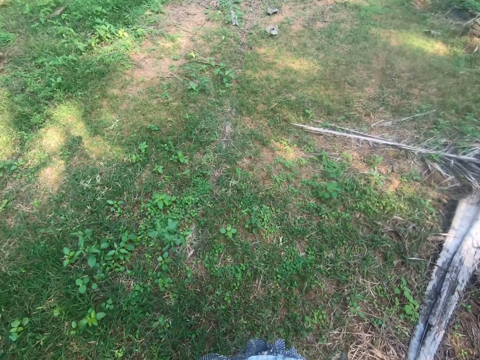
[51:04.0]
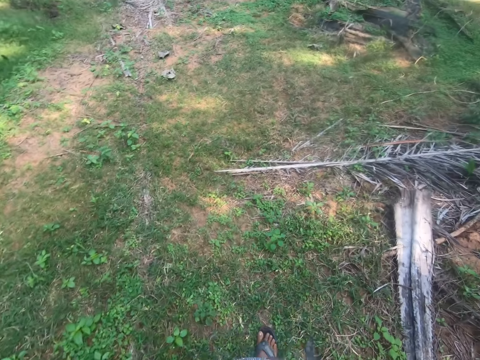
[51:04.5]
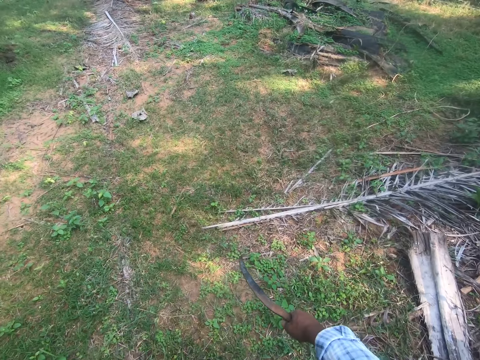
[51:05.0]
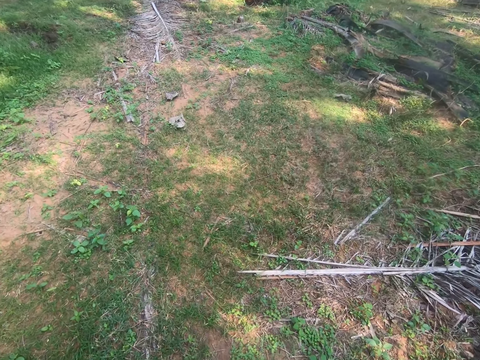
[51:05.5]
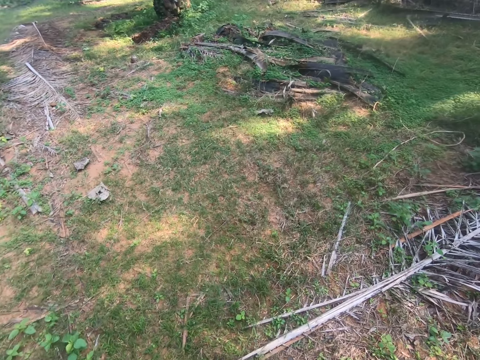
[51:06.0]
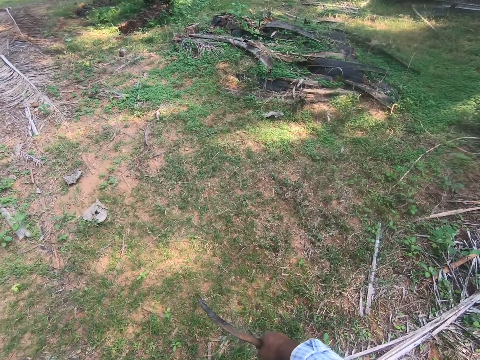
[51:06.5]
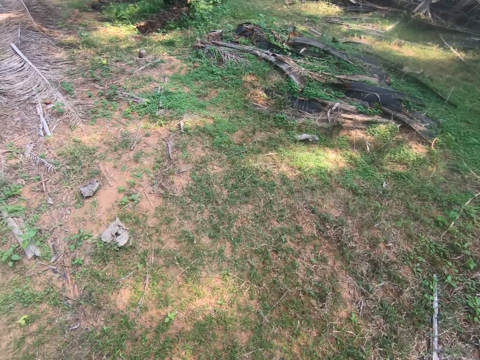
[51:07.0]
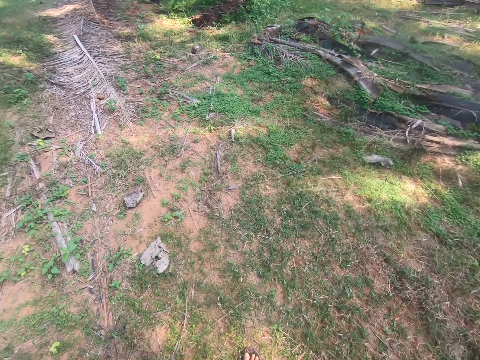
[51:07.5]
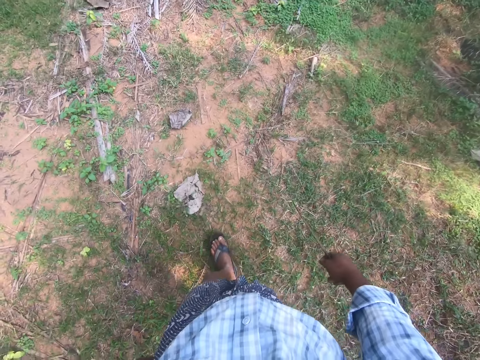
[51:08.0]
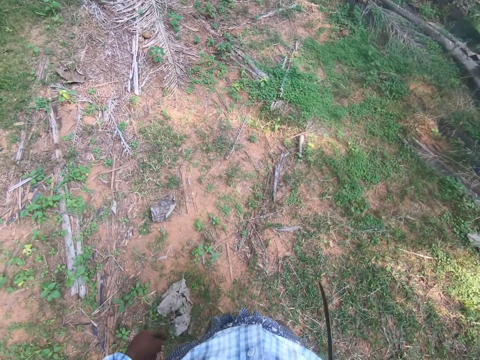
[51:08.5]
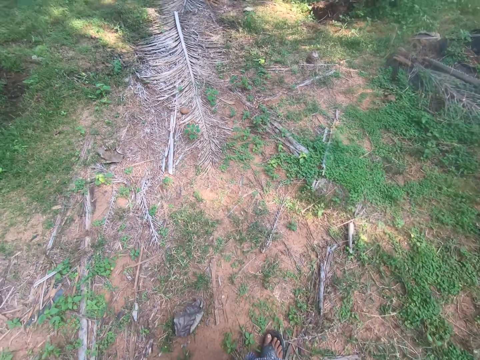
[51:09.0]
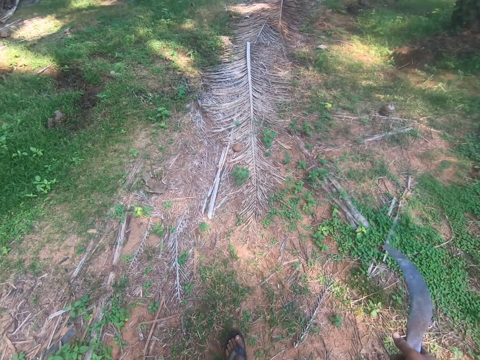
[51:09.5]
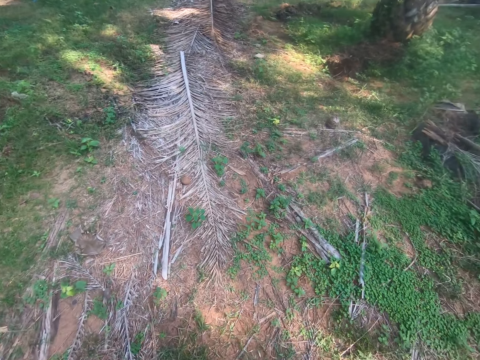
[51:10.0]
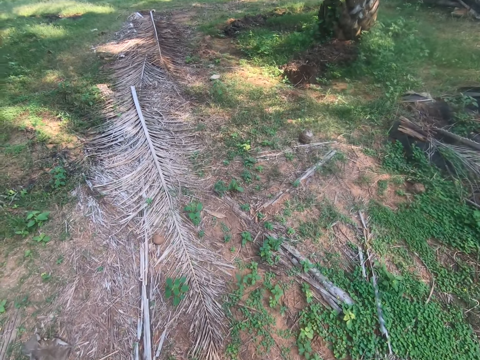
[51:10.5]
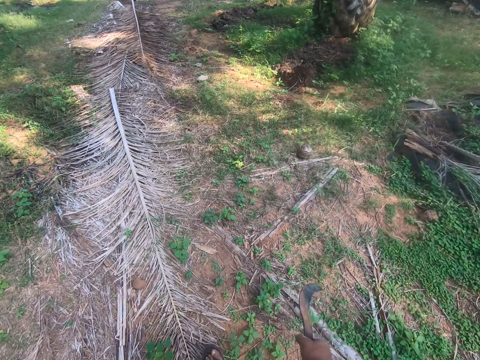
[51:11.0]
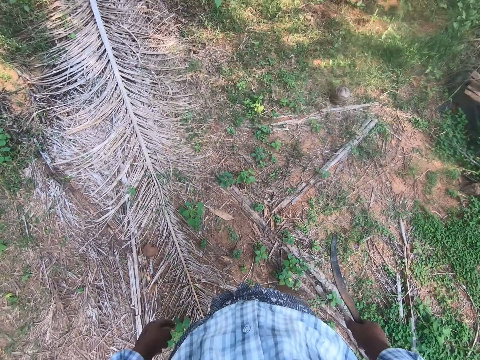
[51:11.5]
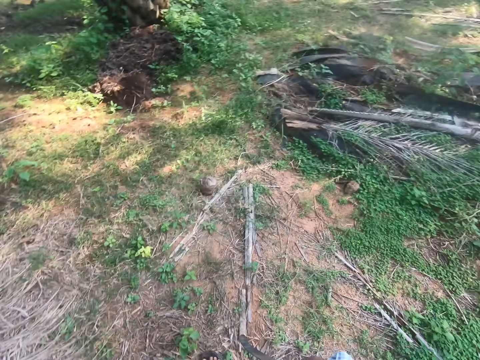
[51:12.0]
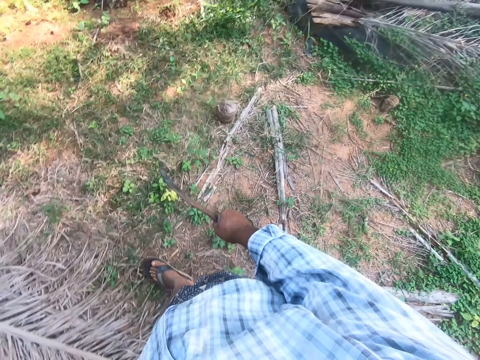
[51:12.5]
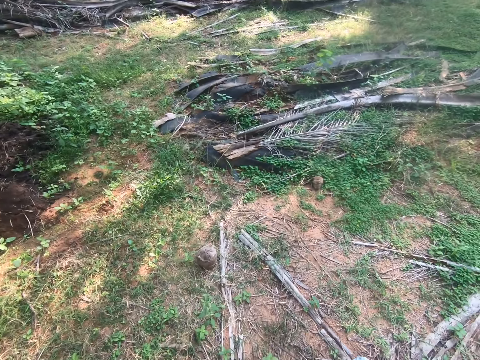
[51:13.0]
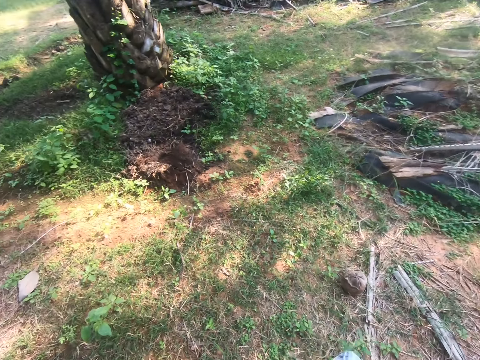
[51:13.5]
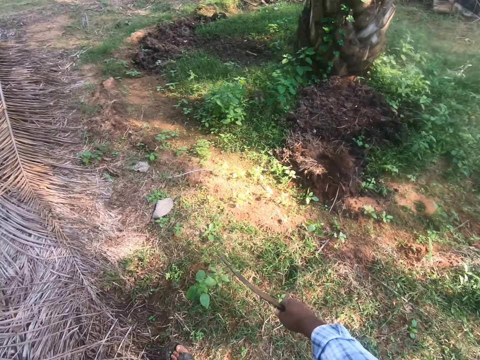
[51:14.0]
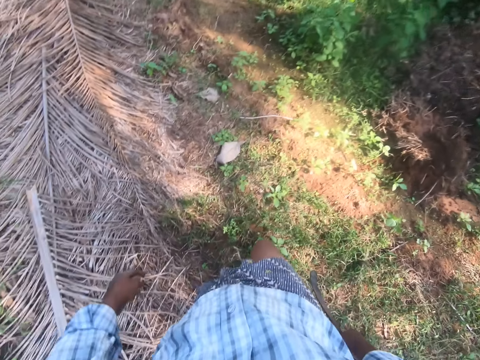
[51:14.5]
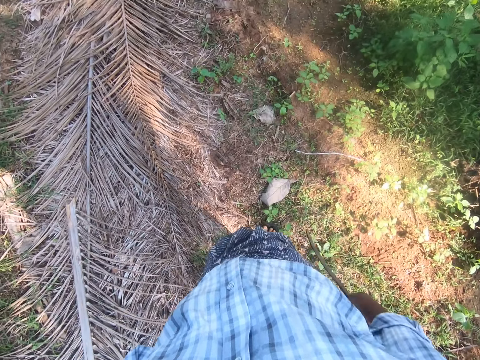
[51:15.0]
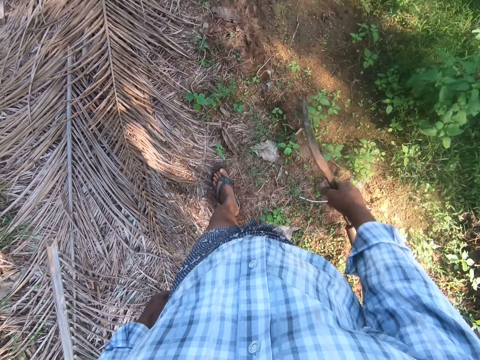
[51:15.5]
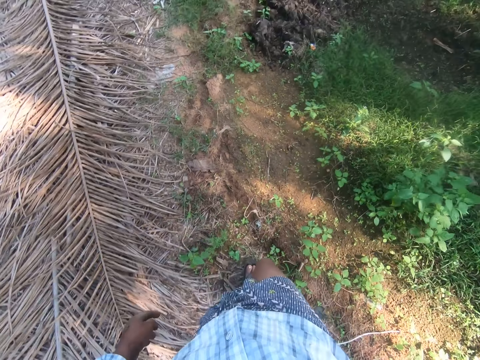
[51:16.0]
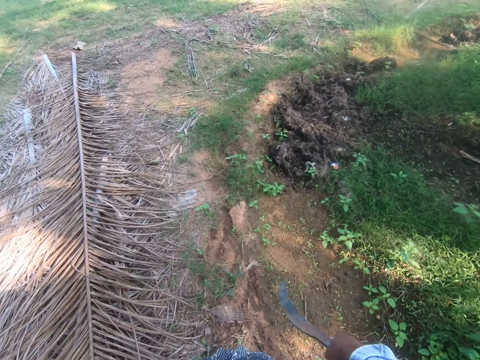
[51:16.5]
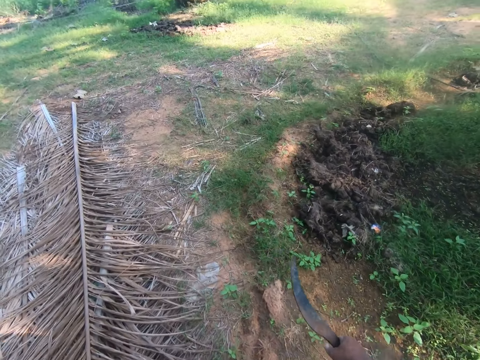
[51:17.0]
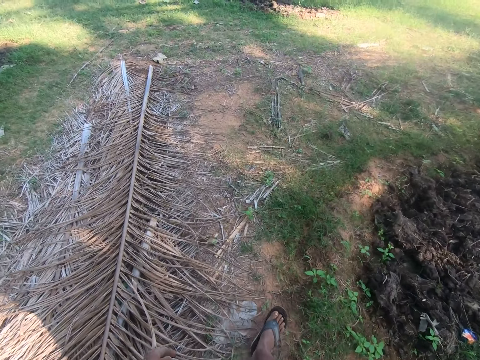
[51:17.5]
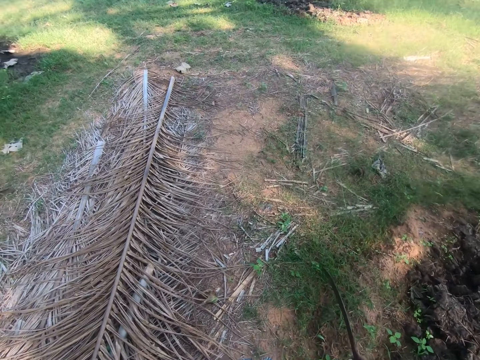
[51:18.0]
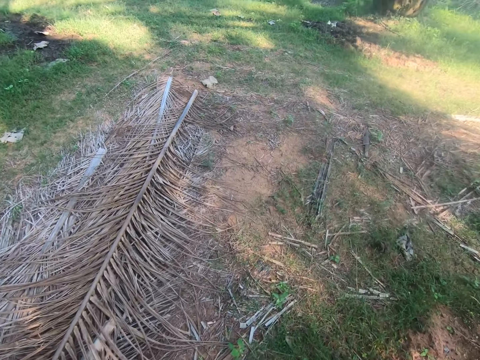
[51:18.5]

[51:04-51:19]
The camera wearer looks around. They walk around.

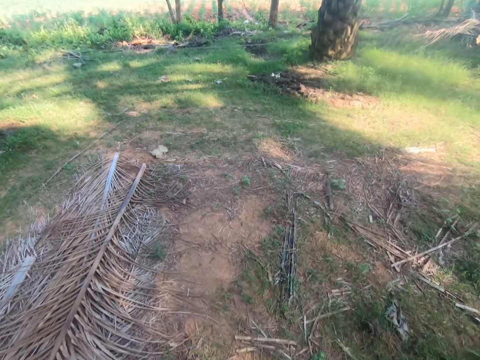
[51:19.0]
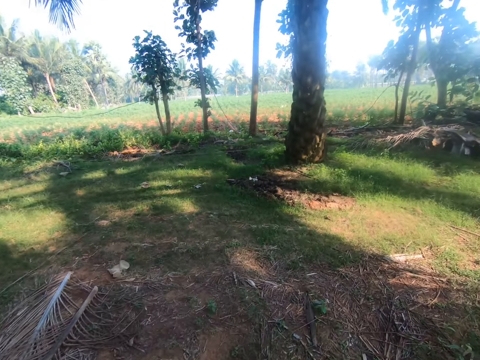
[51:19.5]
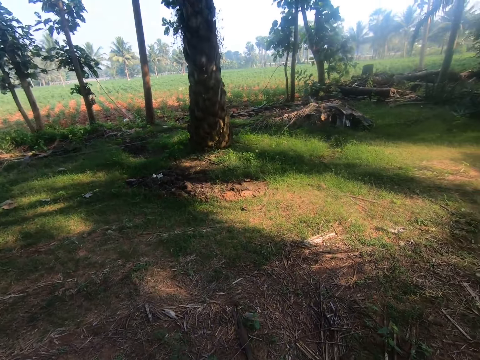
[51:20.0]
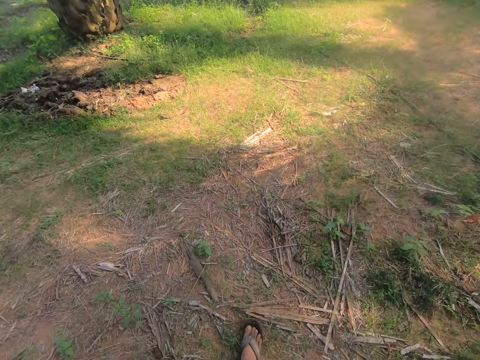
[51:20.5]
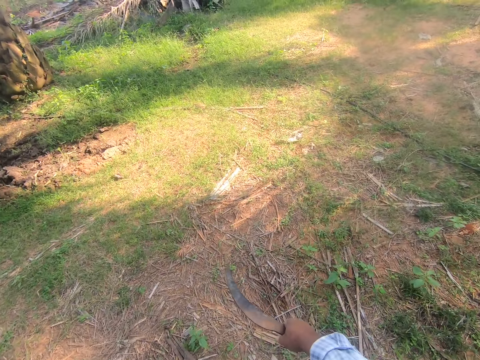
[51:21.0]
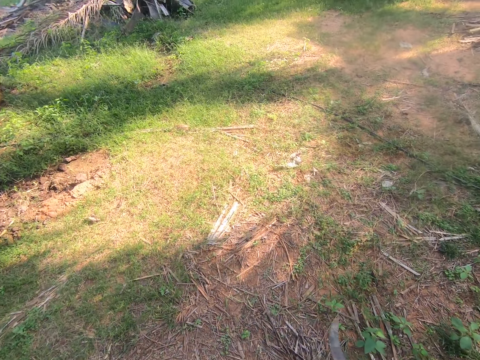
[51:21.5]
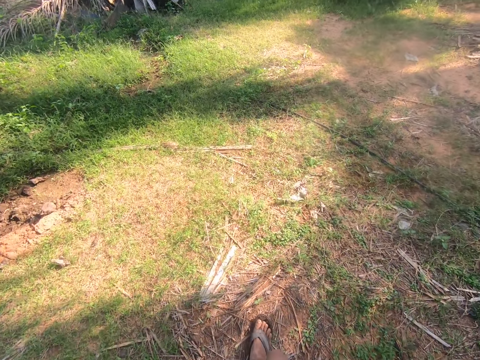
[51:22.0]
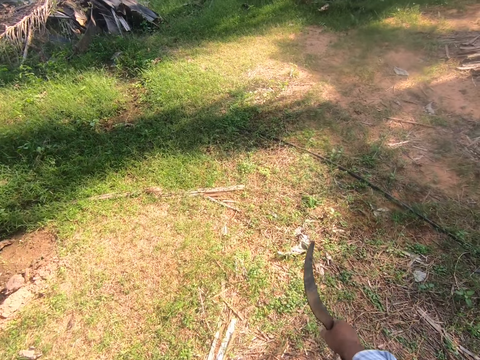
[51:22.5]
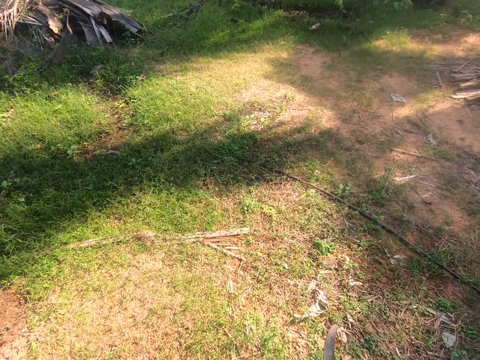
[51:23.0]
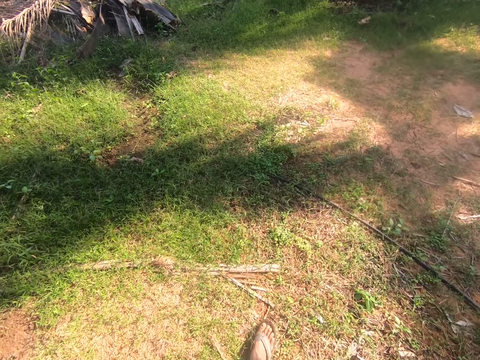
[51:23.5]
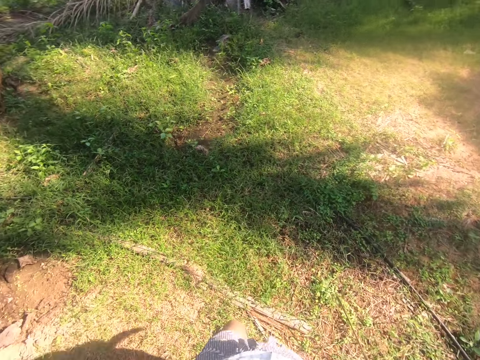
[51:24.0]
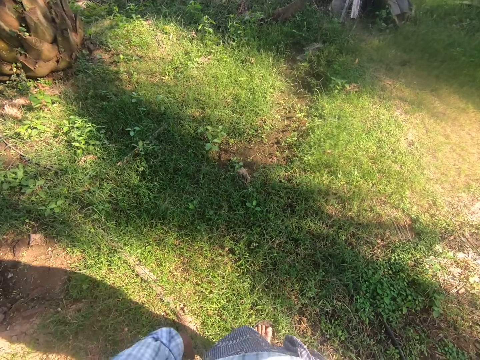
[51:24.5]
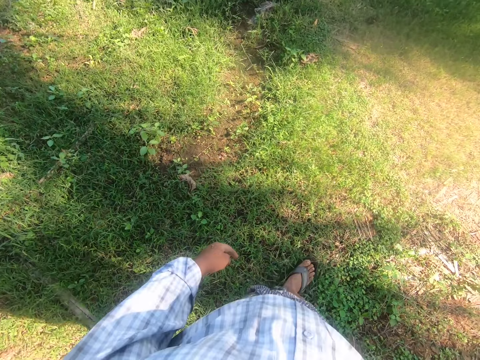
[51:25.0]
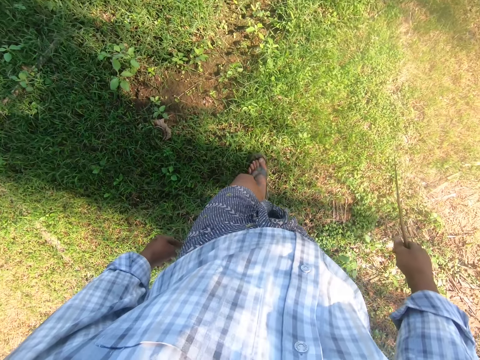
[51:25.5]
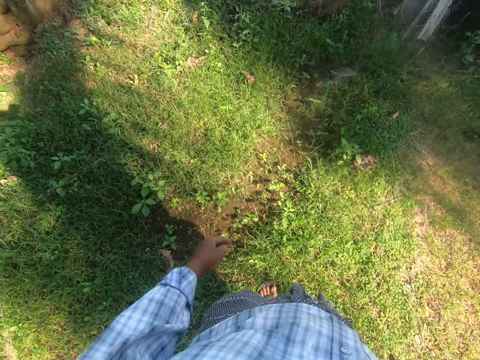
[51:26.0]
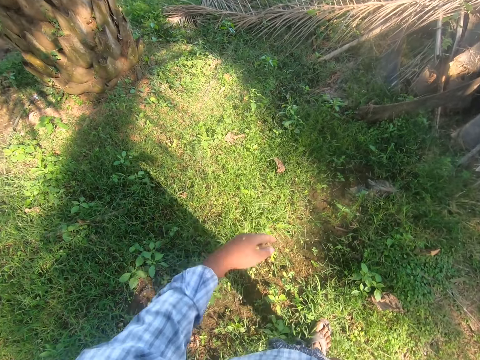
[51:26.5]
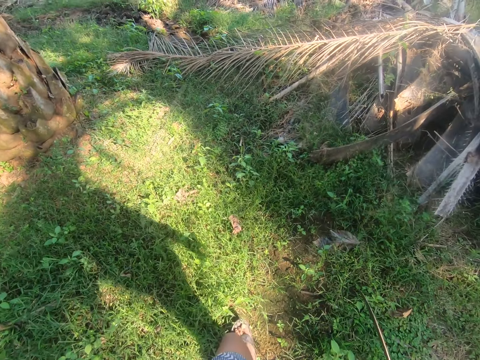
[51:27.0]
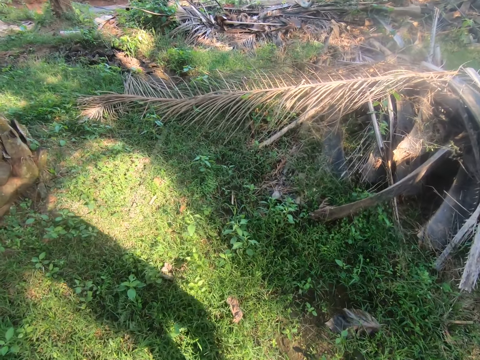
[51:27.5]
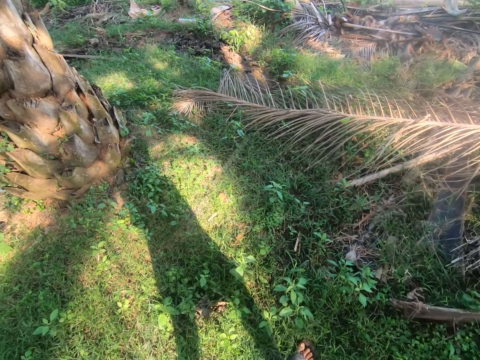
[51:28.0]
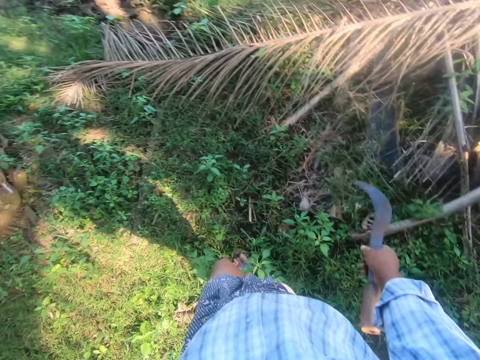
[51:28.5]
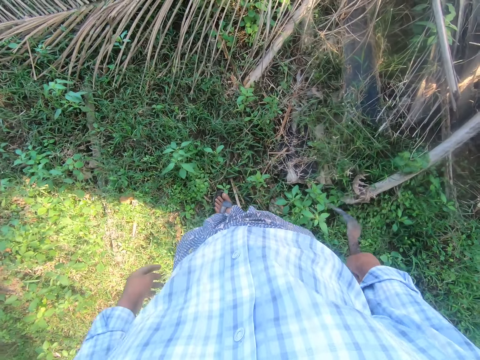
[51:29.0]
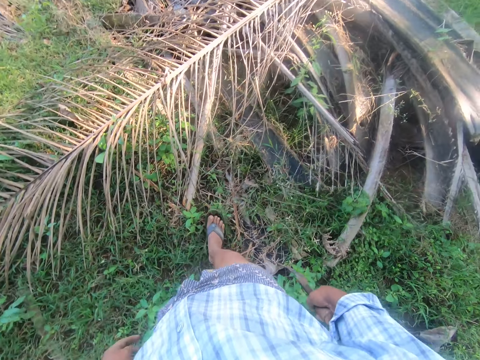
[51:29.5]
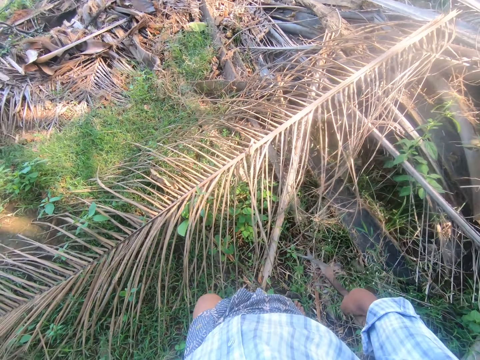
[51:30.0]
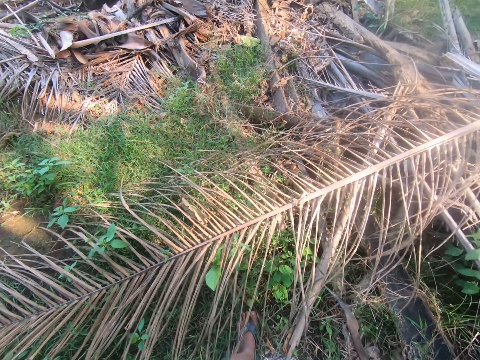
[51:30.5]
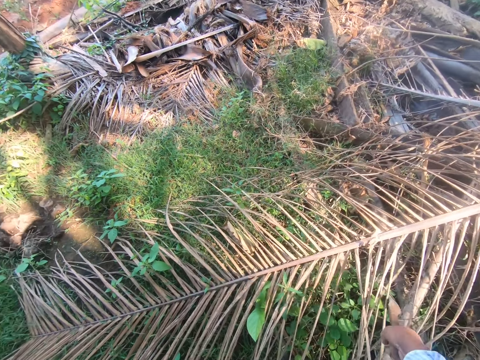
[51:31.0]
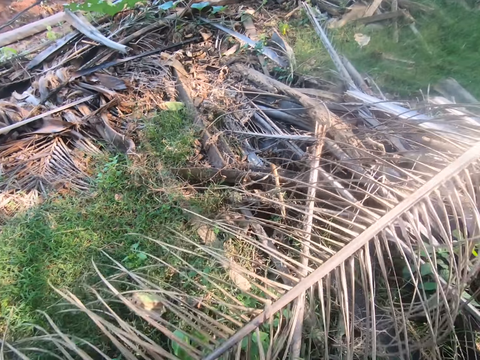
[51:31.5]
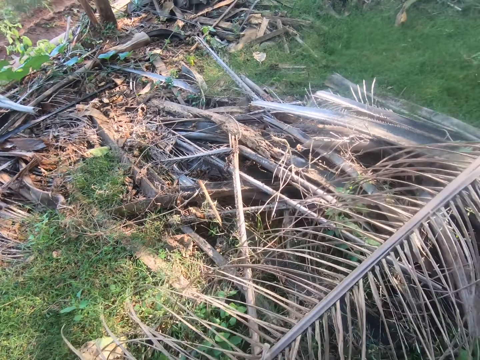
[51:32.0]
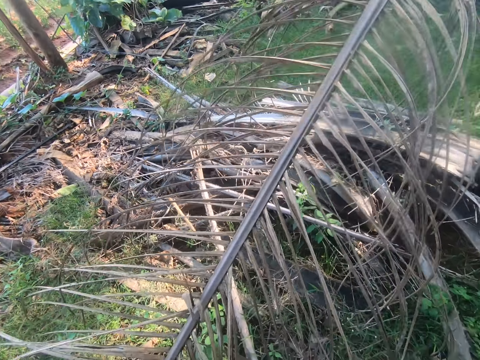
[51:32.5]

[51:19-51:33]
The camera wearer uses gestures. He looks downwards. He lifts a palm frond on the ground with a sickle in his right hand.
